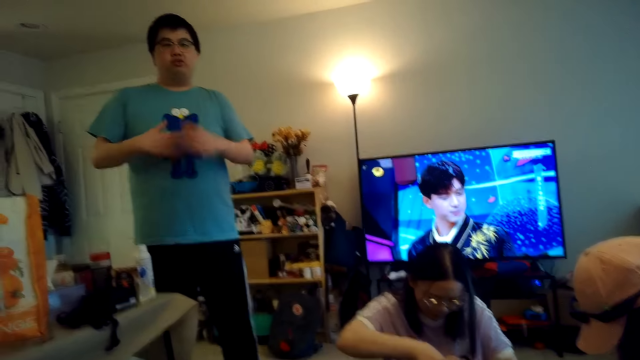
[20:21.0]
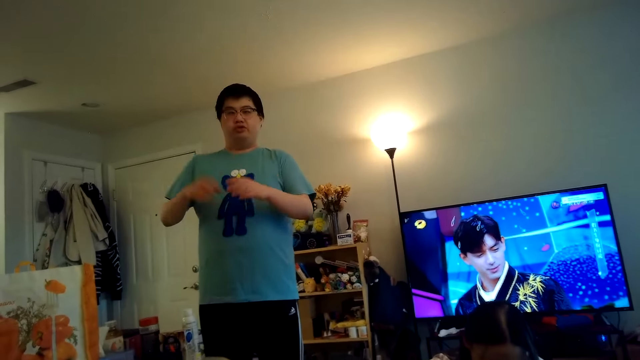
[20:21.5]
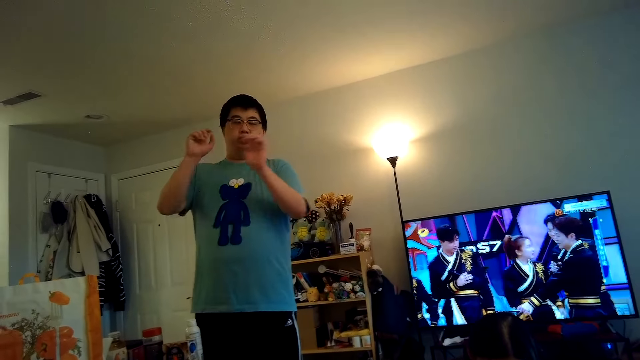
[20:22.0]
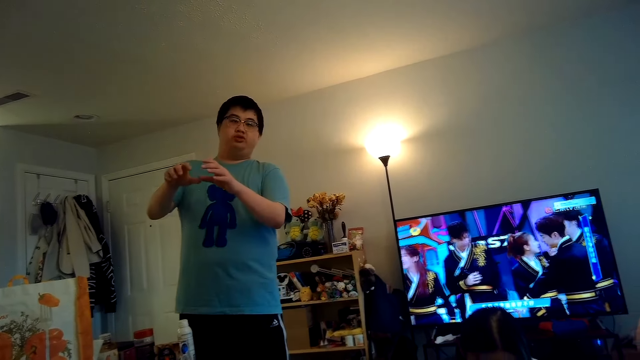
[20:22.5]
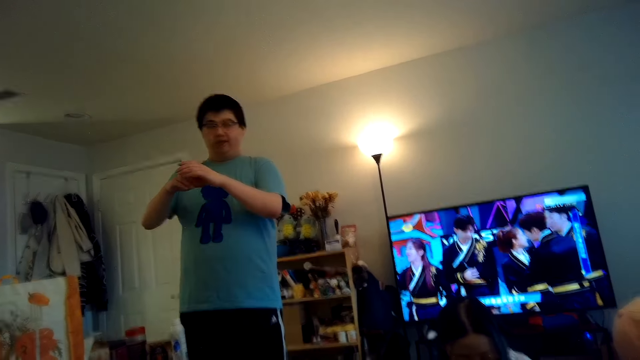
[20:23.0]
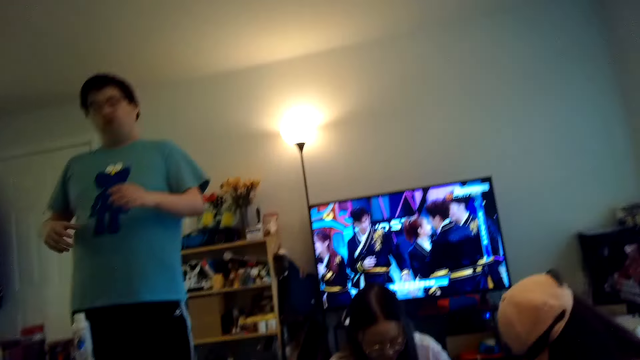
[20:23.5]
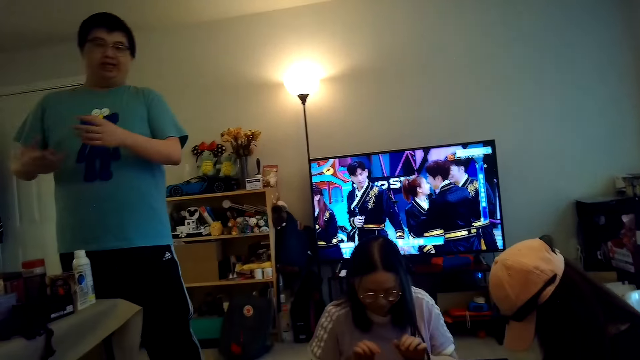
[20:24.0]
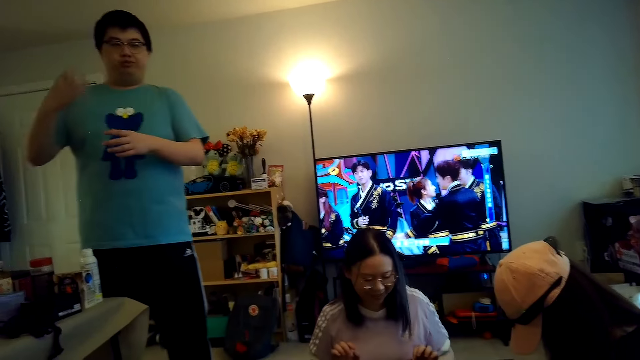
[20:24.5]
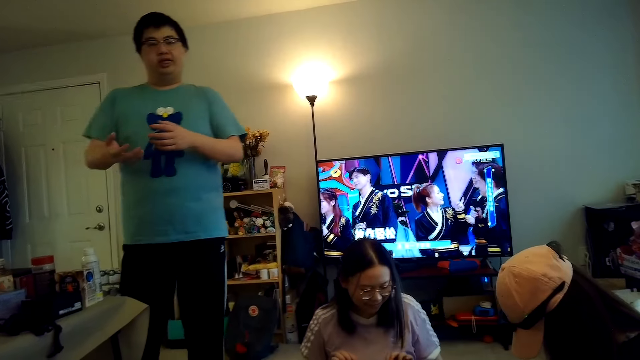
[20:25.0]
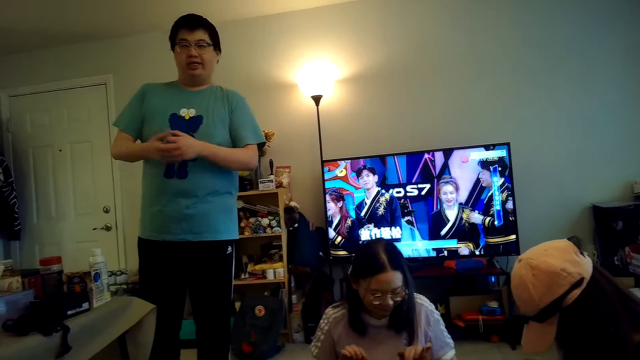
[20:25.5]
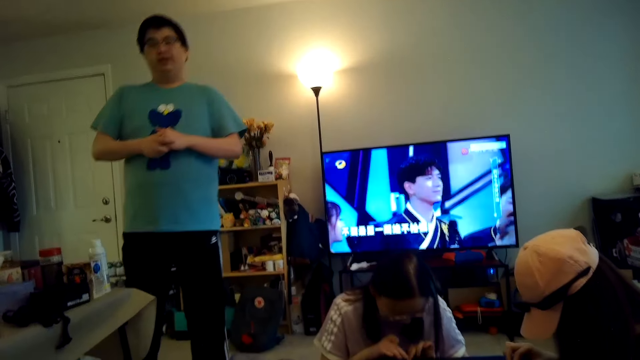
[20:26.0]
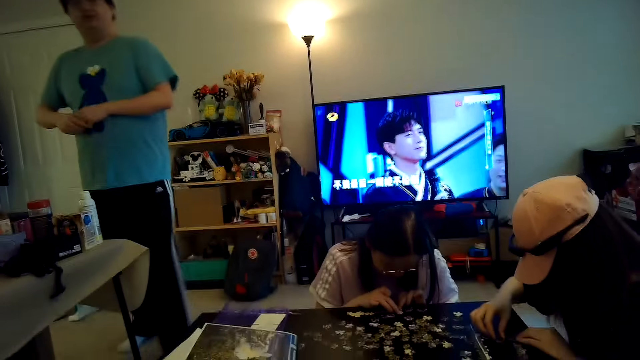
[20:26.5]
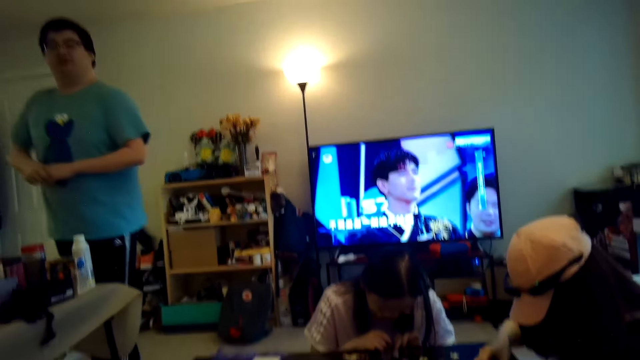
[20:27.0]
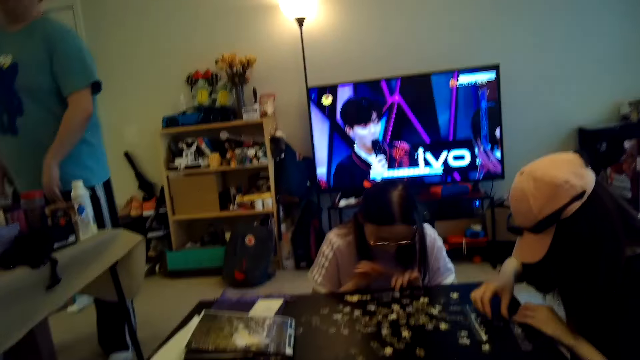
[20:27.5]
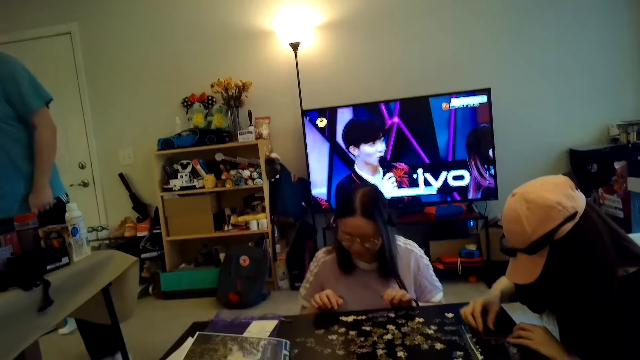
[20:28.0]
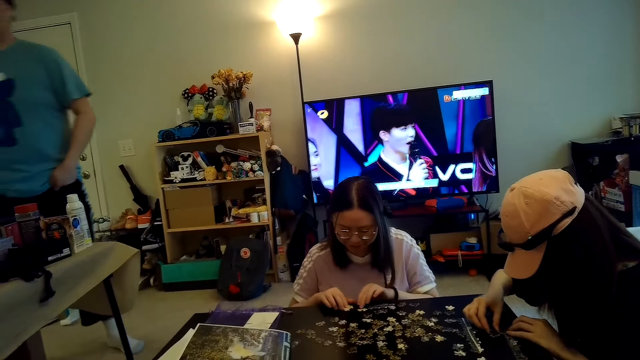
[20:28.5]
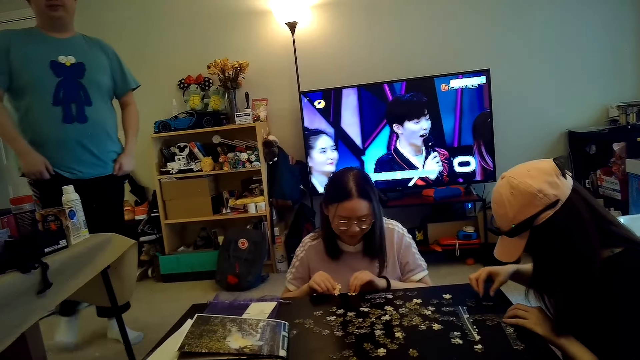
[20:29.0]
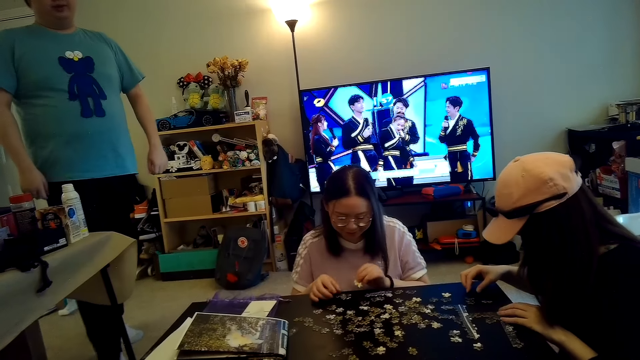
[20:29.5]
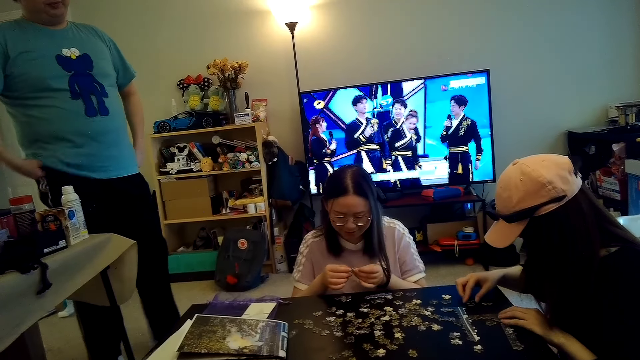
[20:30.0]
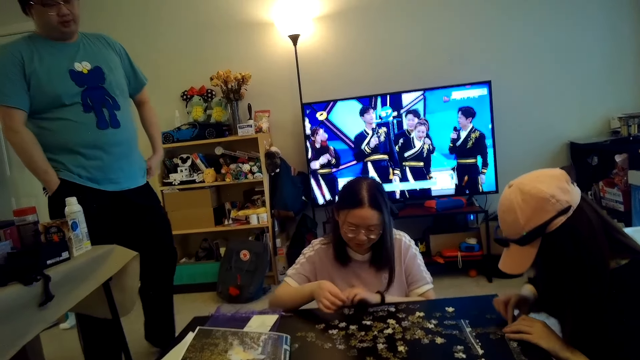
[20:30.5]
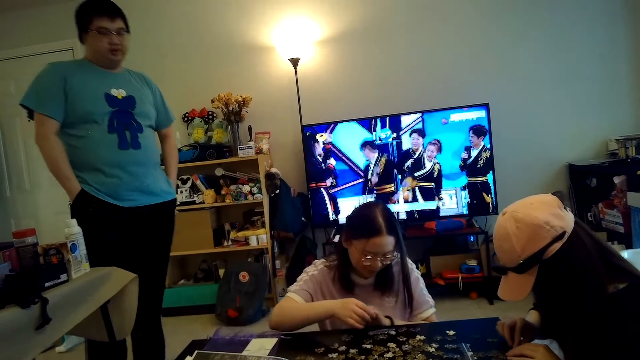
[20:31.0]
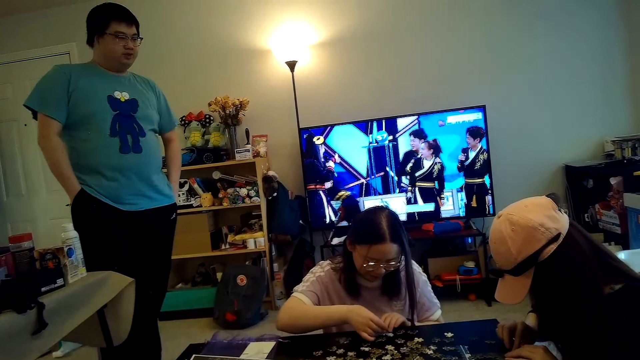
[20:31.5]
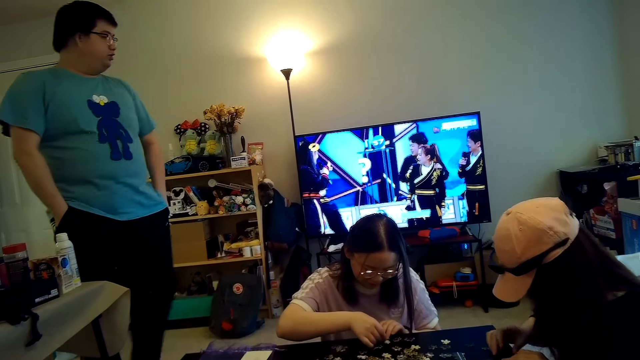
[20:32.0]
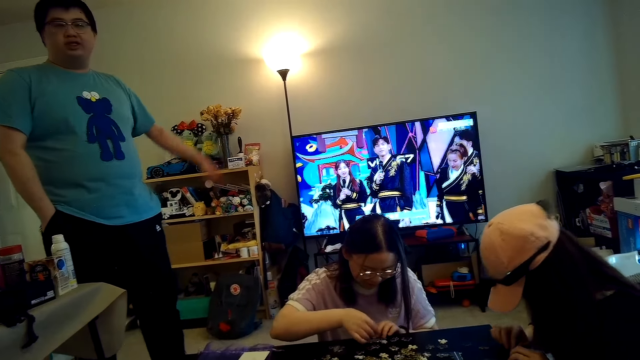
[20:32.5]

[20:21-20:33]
Someone talks to the camera wearer. The camera wearer watches the puzzle game on the table.

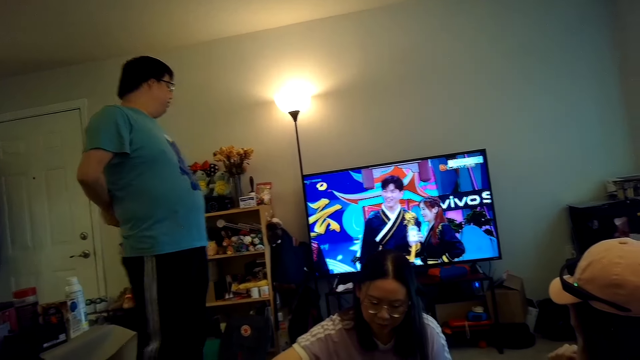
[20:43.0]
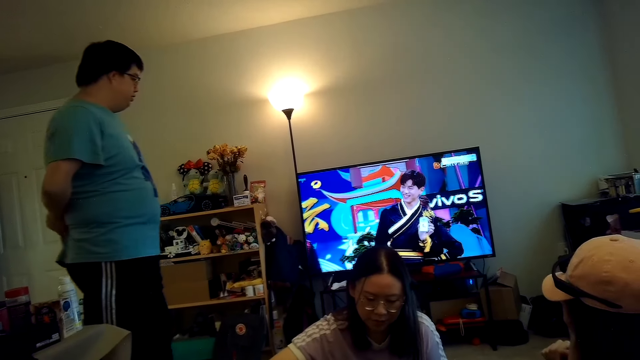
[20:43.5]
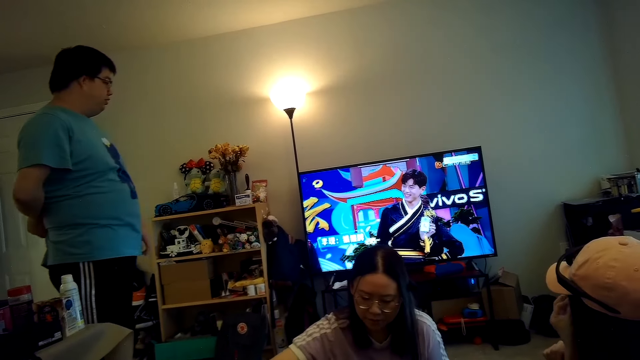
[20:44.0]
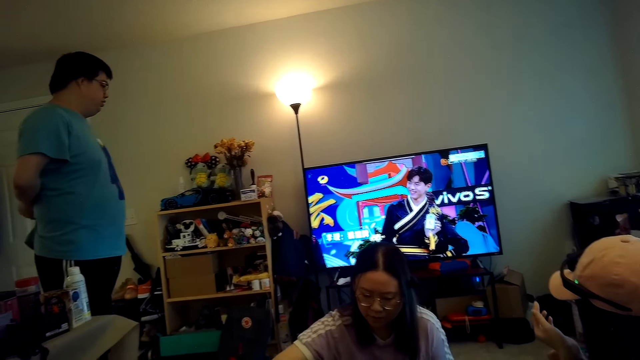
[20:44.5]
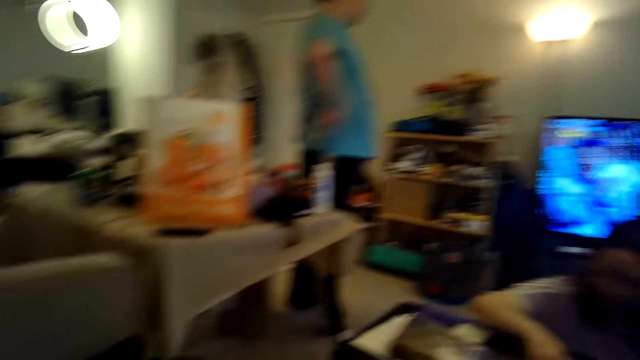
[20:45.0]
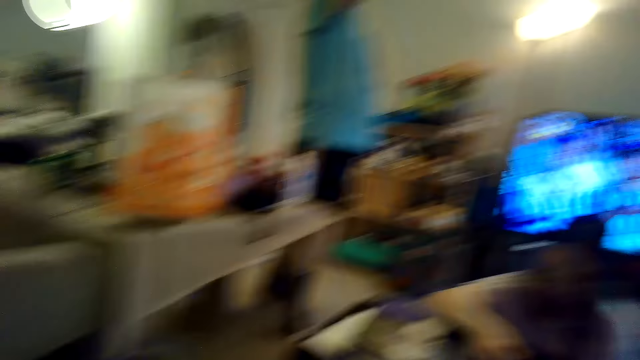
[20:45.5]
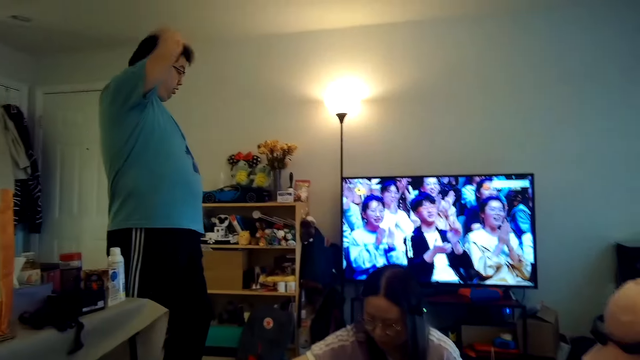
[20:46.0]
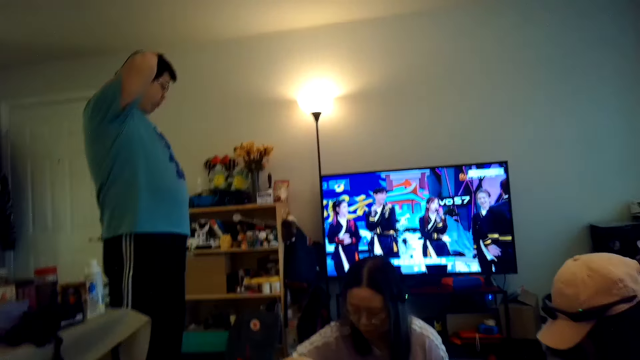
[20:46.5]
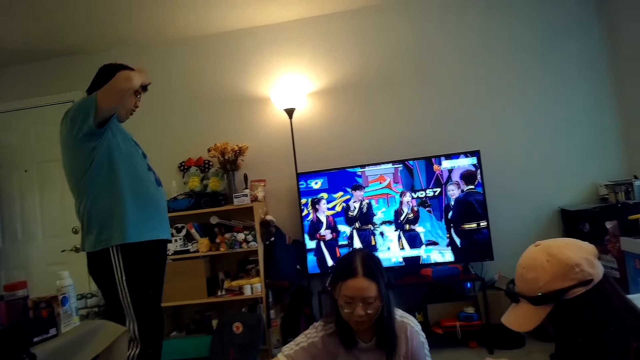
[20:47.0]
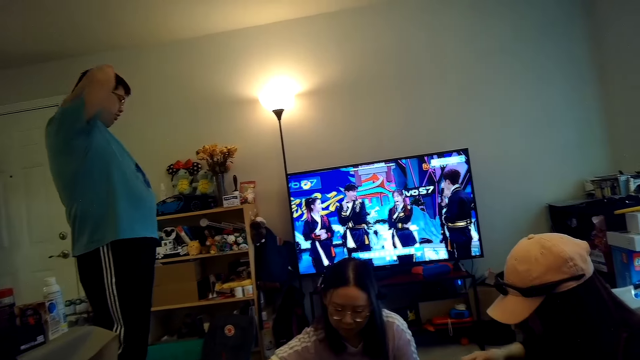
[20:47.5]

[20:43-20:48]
A person looks at the TV.

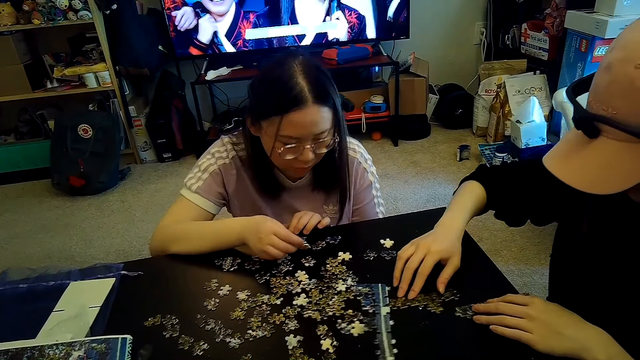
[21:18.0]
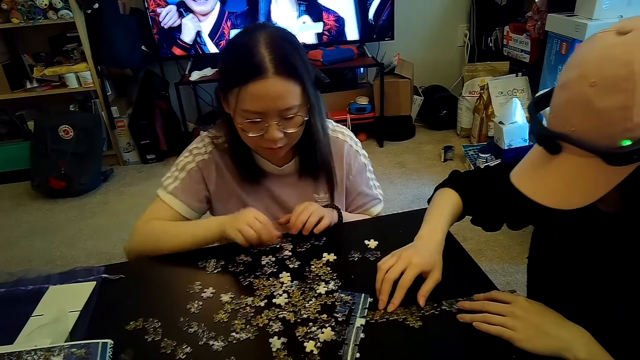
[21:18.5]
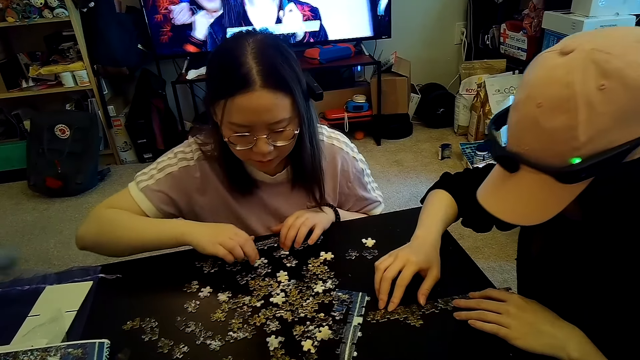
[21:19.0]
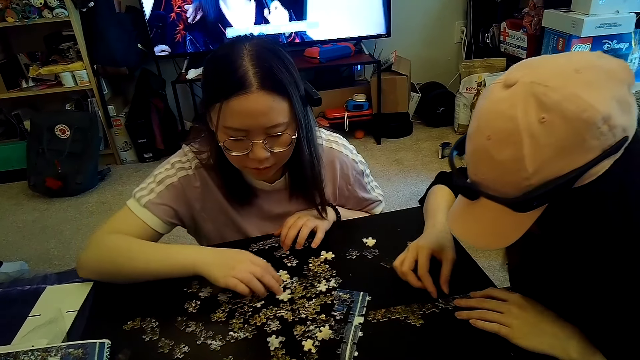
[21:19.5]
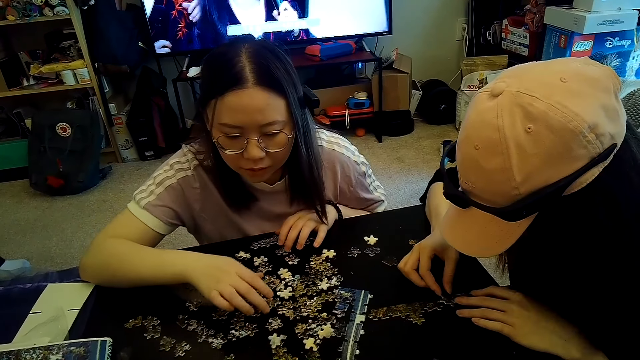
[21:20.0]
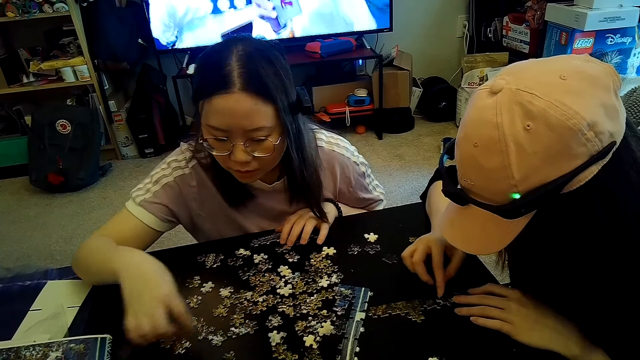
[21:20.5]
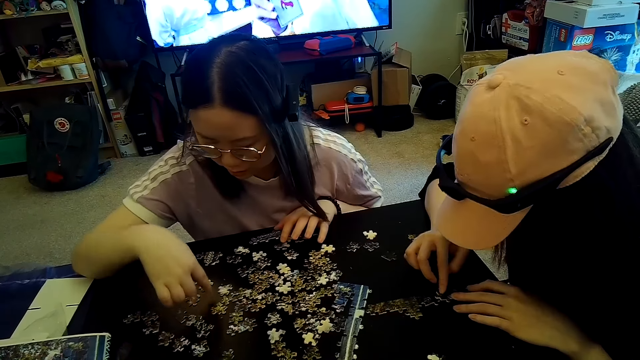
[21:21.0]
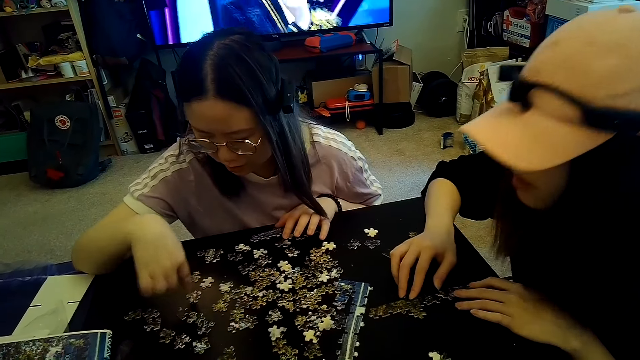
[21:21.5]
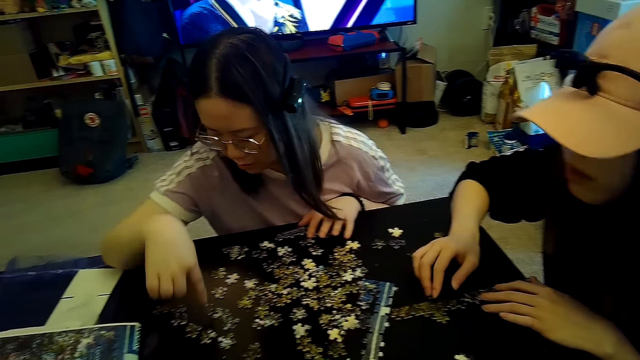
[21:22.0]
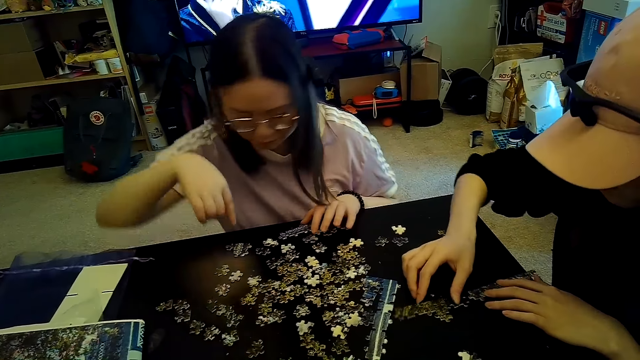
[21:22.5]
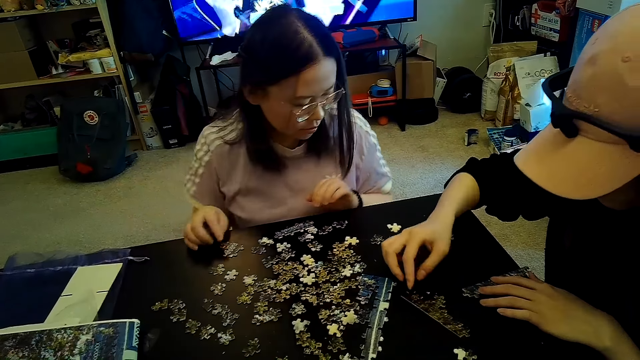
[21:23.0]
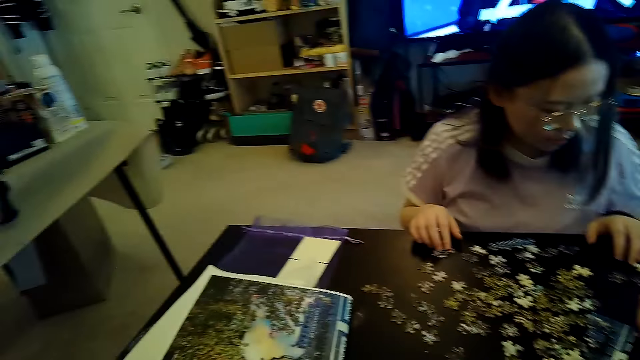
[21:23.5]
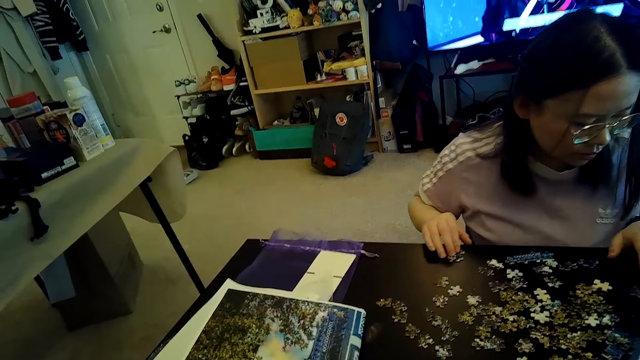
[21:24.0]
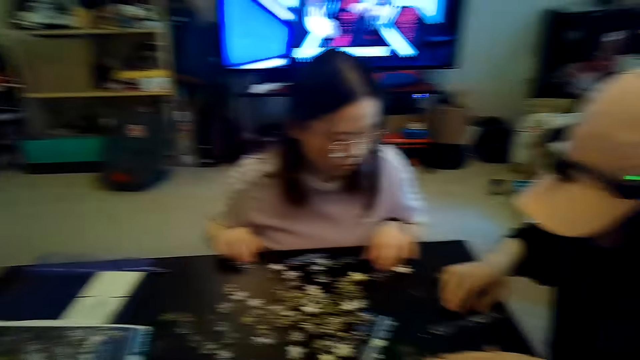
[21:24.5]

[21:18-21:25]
A person plays with another person.
